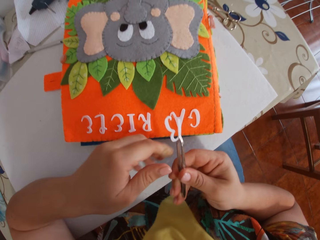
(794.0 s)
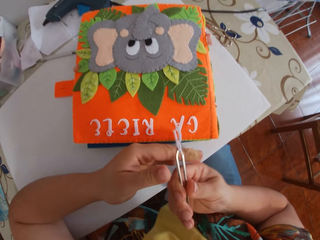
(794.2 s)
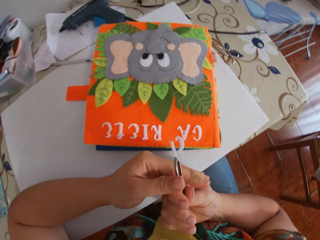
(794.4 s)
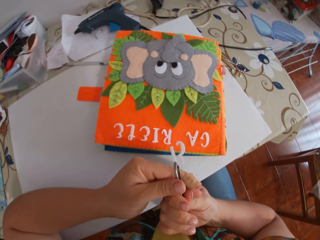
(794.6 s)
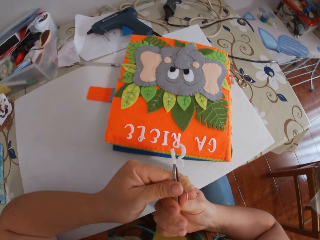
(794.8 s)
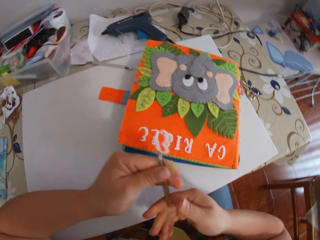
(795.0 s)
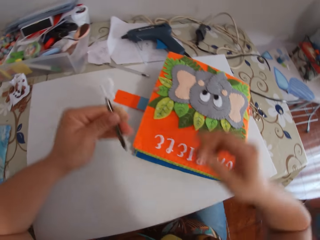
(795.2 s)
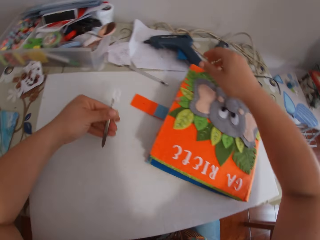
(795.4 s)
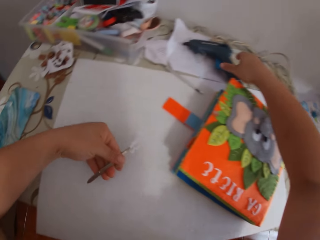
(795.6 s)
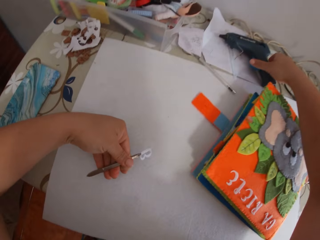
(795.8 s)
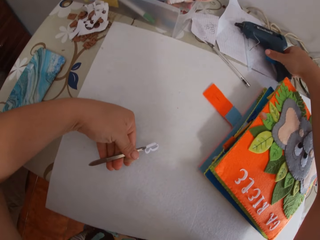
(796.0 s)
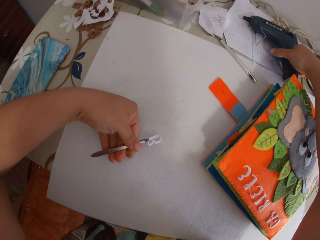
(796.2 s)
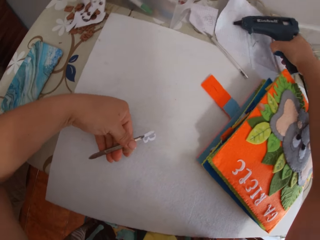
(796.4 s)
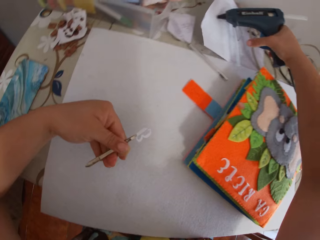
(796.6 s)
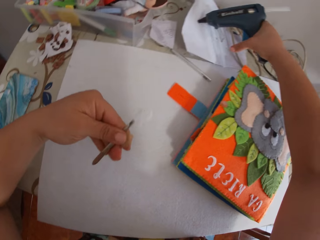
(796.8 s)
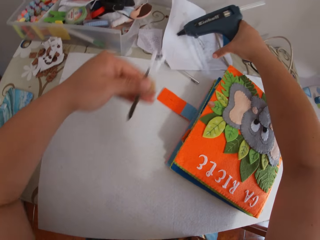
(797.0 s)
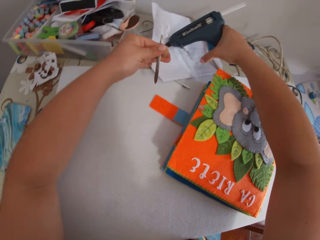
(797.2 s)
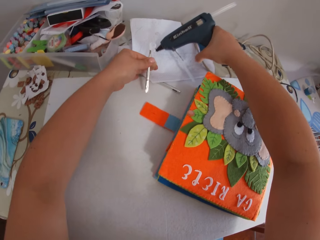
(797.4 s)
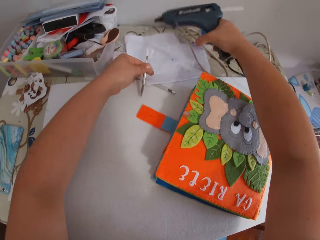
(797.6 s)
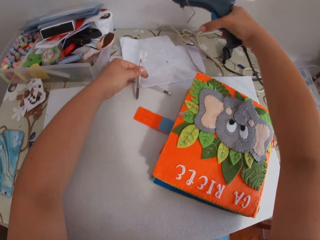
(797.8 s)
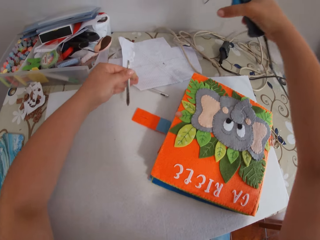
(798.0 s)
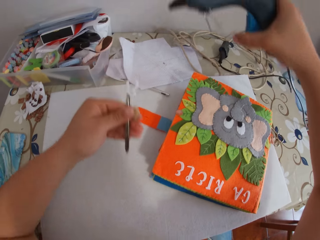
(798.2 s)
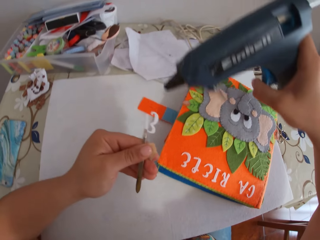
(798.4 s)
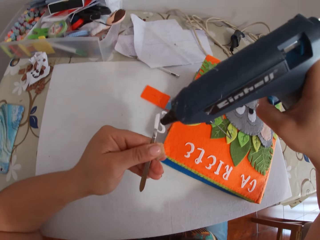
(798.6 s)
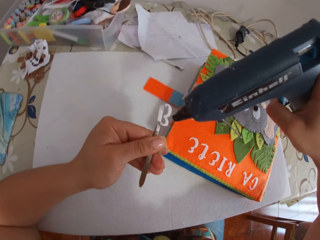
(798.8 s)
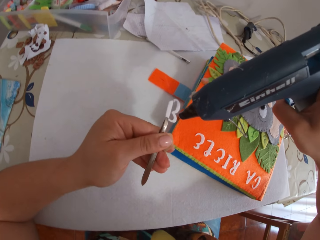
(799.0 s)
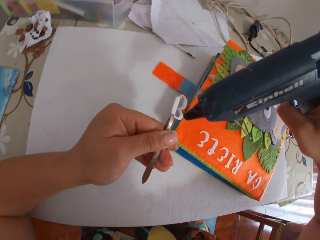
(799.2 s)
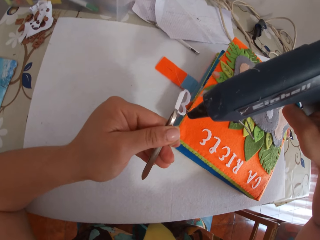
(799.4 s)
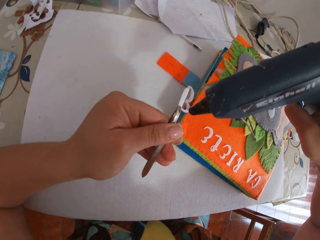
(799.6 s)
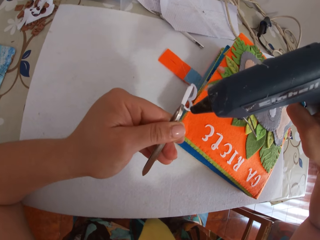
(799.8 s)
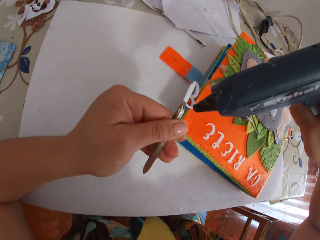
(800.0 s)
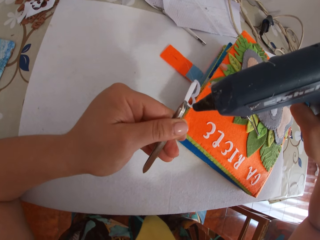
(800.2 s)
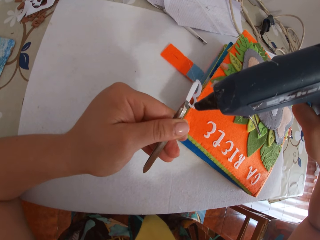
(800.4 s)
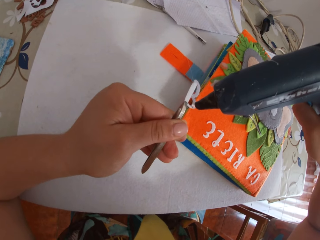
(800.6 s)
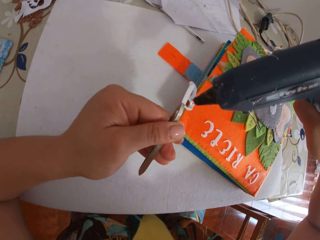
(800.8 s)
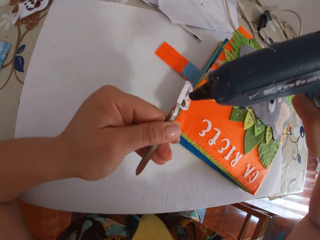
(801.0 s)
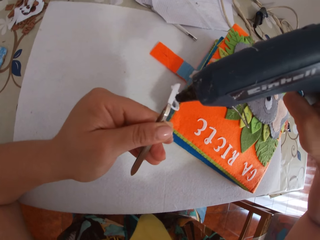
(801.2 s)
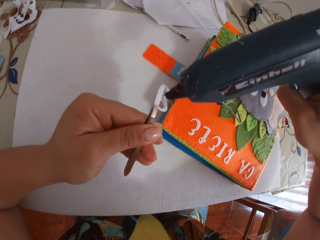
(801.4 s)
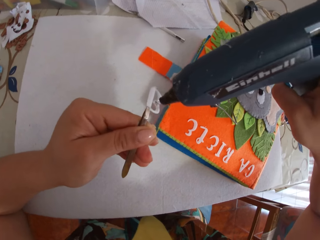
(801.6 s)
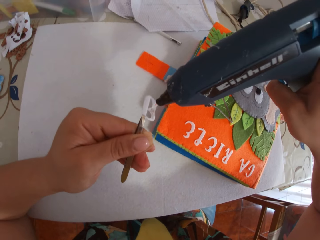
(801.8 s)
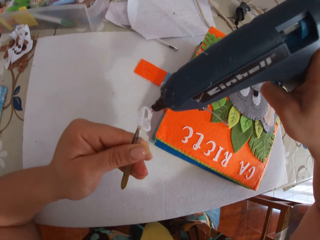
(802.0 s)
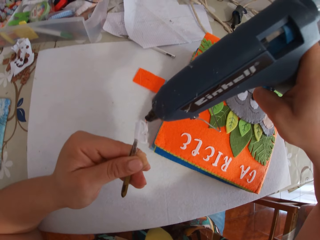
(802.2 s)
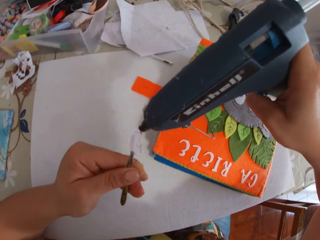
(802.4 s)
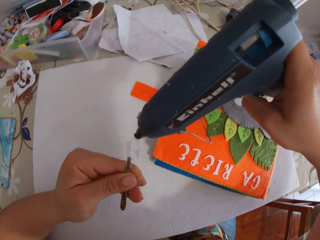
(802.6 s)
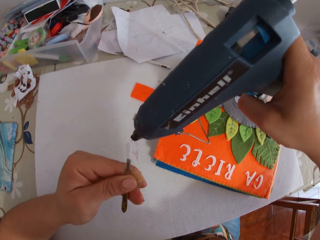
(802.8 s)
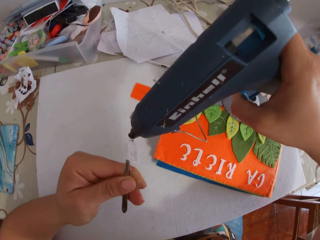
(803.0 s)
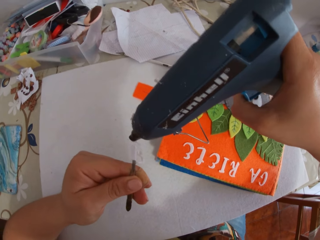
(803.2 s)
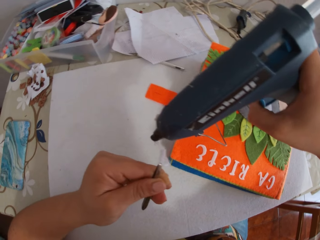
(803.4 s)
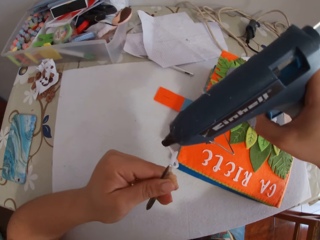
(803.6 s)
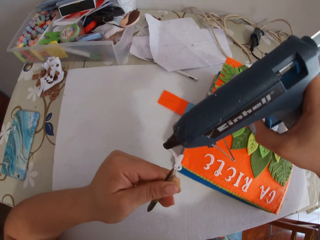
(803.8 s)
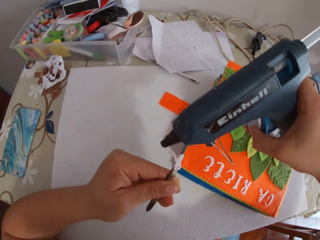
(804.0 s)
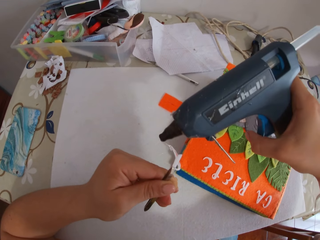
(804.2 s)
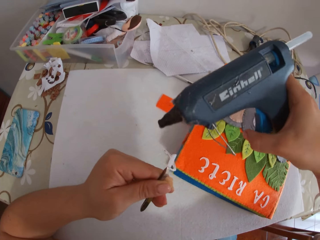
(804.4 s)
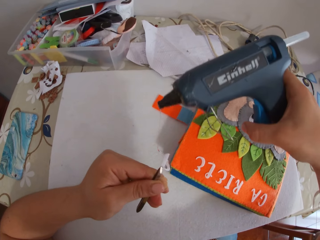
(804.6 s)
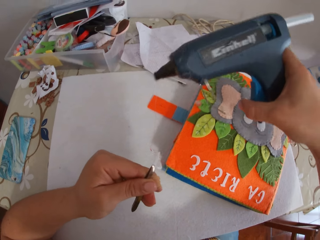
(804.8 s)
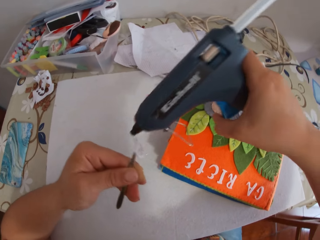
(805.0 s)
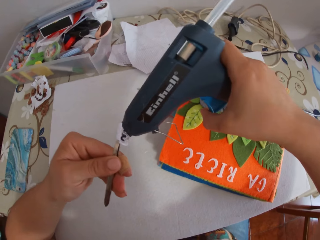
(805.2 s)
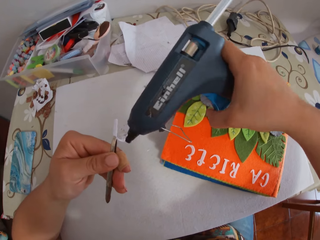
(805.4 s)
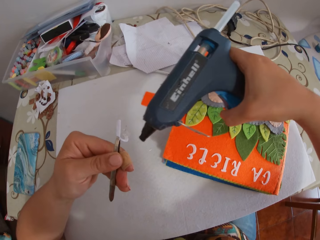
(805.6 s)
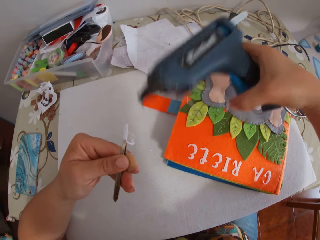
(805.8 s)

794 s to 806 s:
The camera wearer holds the decoration with the left hand. She passes the pincer to her left hand. She picks up the glue gun from the table with her right hand. She holds a paper with her left hand. She presses the paper with the left hand. She puts glue on the paper alphabet with the glue gun.

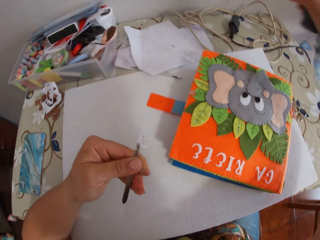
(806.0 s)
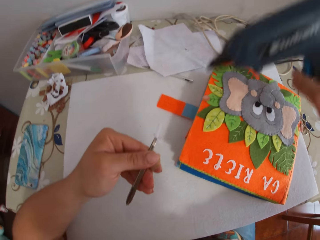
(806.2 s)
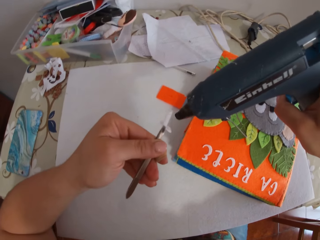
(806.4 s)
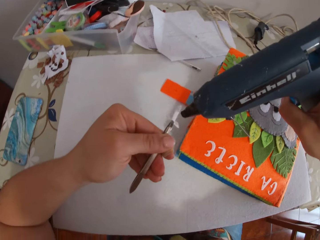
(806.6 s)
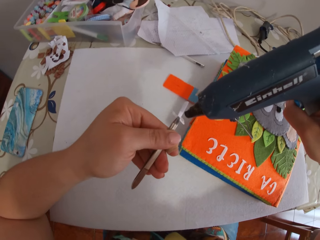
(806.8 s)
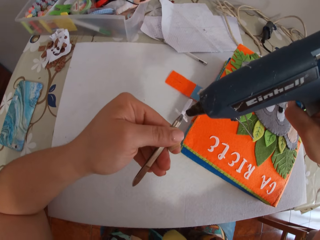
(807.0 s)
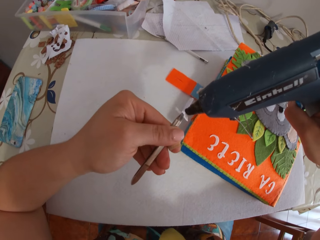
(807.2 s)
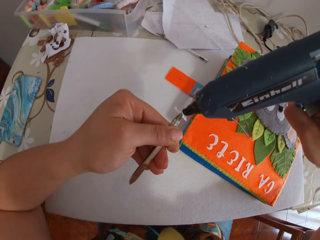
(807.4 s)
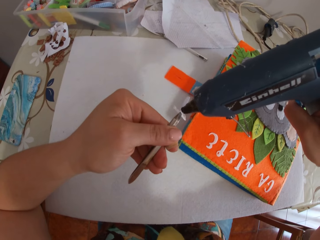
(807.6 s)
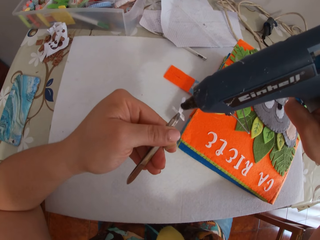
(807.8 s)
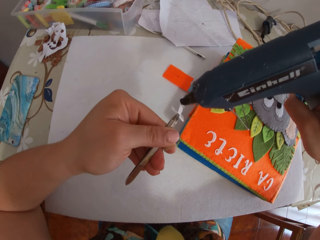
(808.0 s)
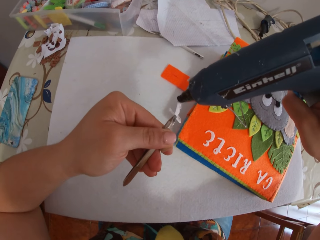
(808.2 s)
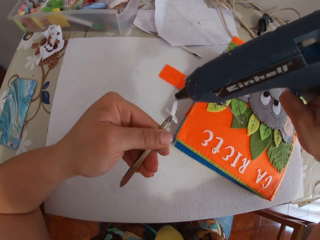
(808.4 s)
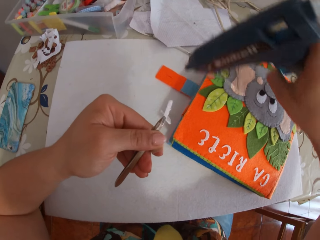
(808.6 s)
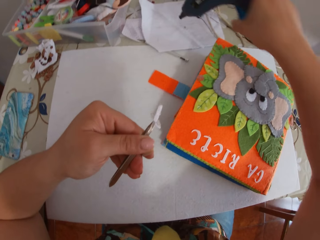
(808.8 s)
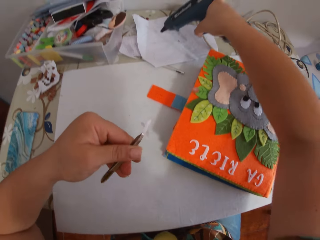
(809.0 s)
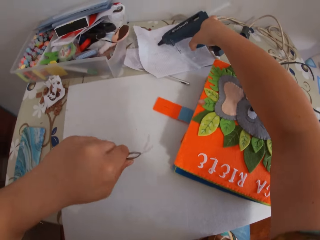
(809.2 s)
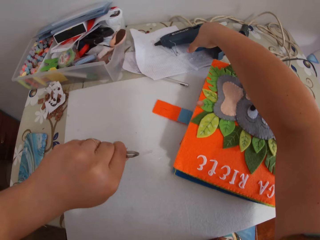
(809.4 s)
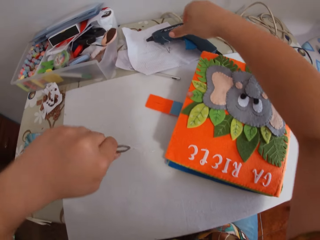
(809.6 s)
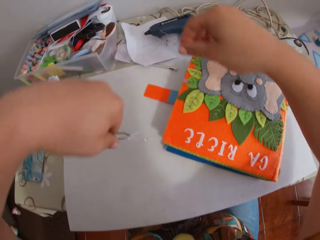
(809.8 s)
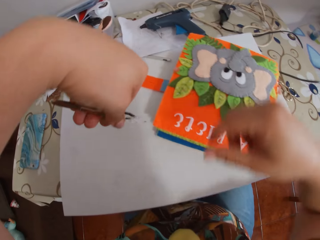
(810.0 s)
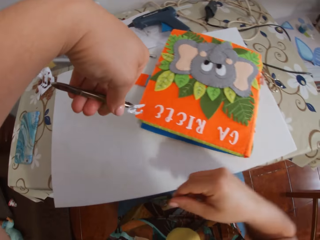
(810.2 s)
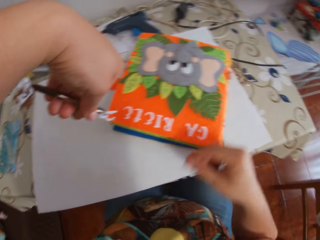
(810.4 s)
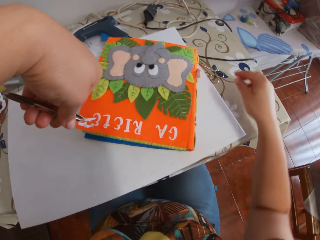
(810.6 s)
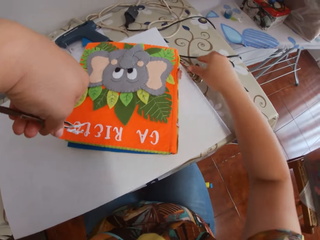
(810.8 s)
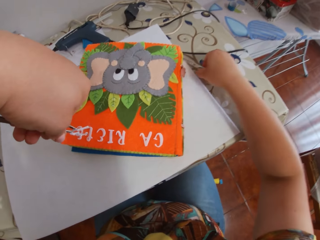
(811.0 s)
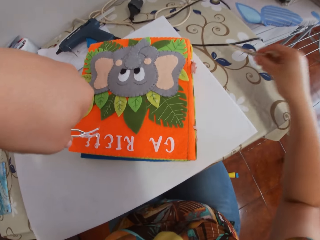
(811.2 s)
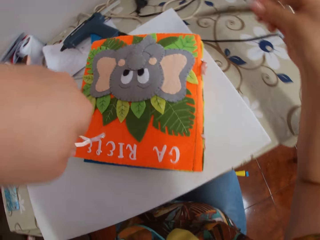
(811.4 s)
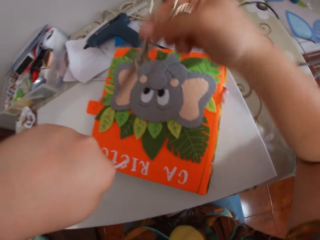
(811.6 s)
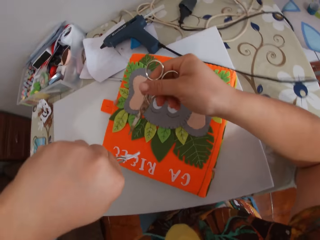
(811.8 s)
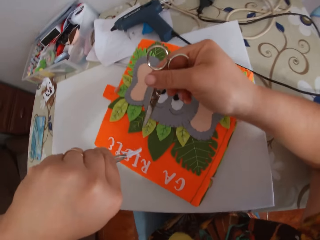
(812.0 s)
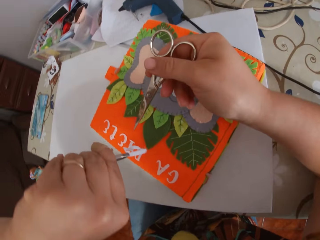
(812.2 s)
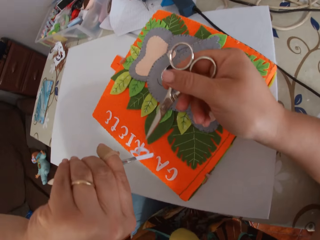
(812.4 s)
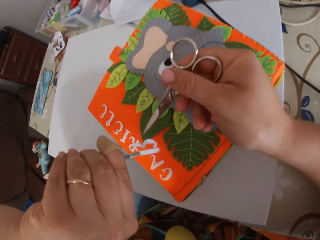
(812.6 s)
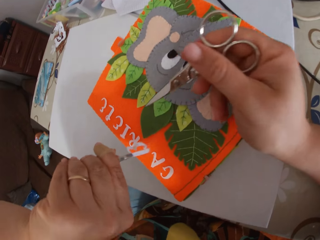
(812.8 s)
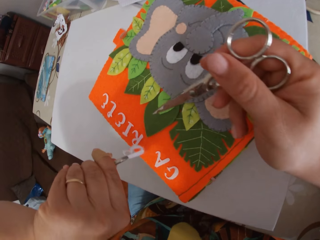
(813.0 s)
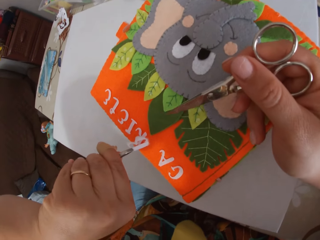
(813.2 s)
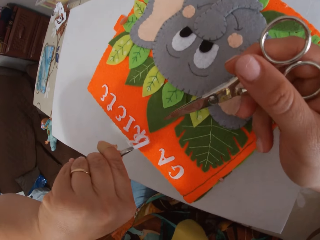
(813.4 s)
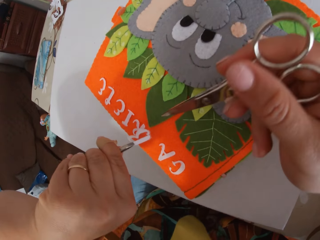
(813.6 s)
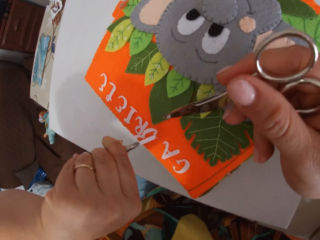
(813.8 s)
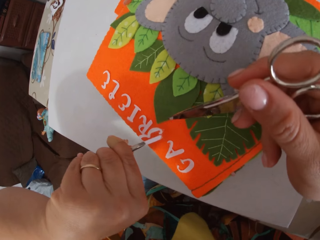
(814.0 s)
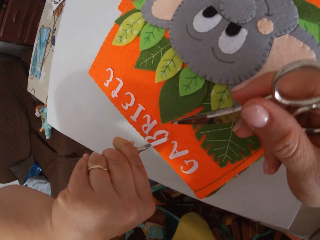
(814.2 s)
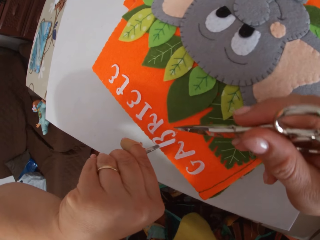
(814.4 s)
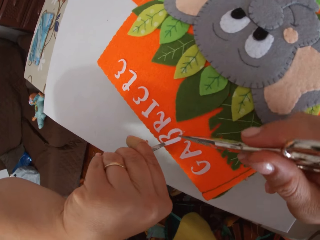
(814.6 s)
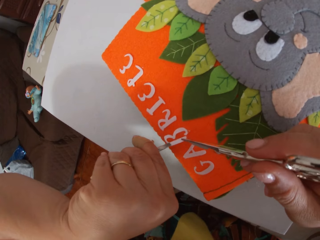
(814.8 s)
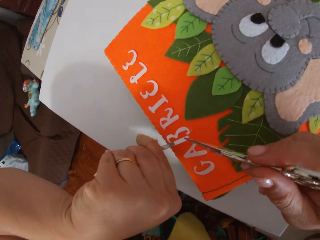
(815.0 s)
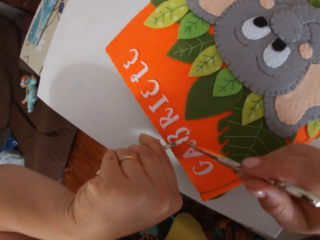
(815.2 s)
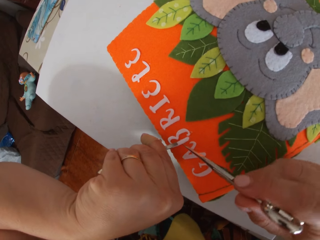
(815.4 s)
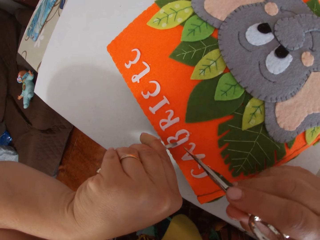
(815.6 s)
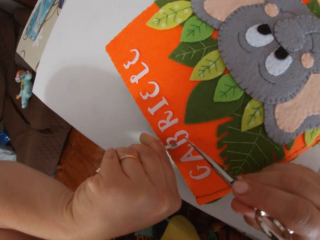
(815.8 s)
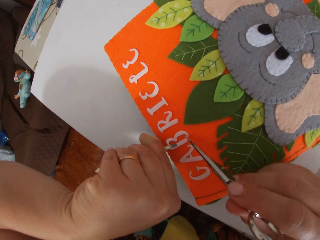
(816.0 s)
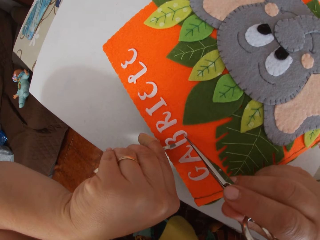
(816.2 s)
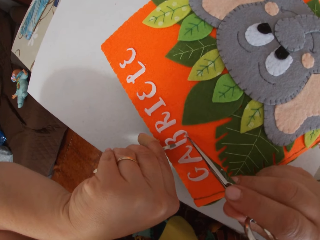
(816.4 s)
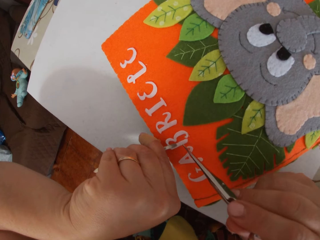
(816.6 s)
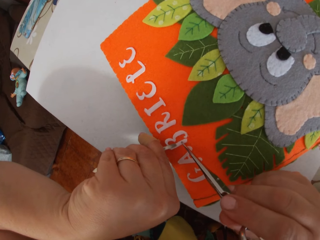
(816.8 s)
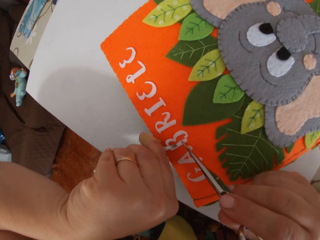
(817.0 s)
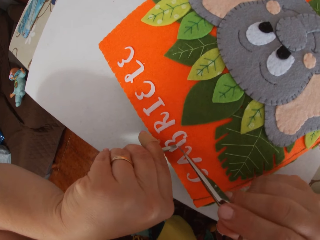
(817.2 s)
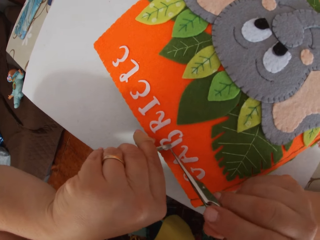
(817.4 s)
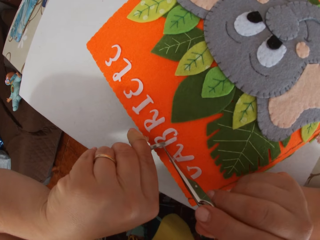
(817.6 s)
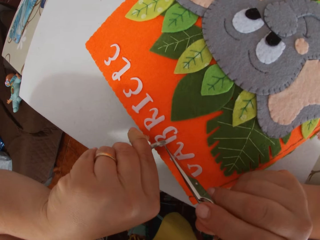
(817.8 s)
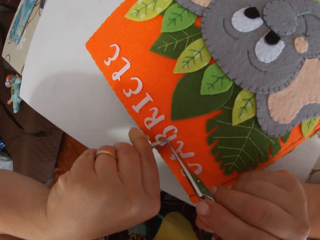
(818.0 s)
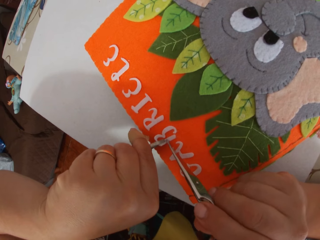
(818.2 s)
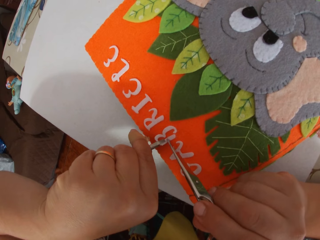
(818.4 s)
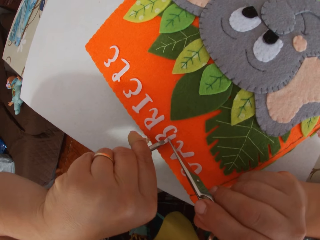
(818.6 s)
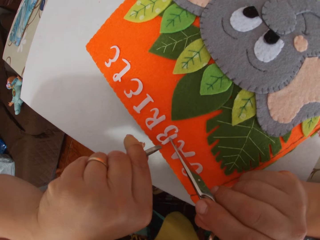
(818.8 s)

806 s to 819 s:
The camera wearer drops the glue gun on the table. They pick up a pair of scissors from the table. They place the paper alphabet on the book with the pincer and the pair of scissors.
